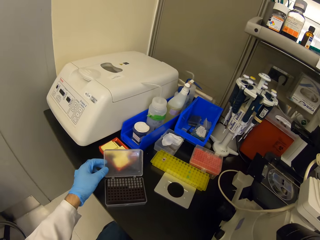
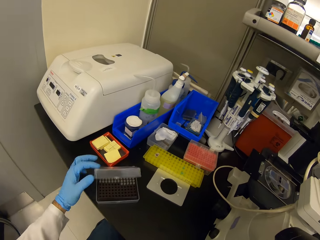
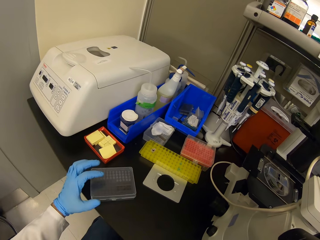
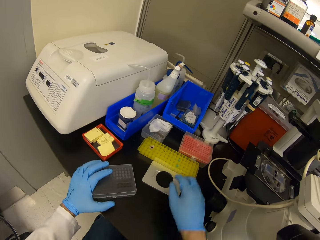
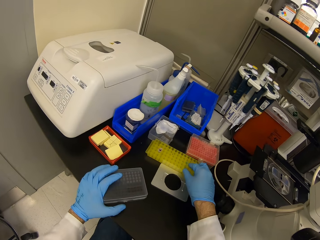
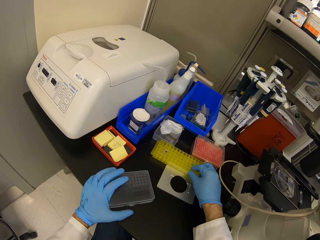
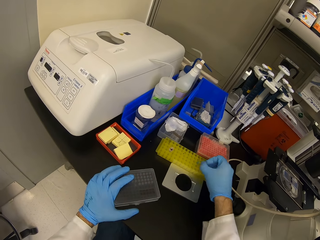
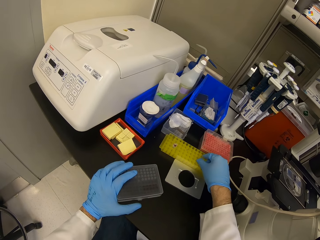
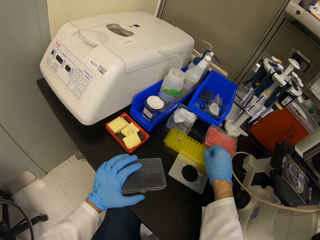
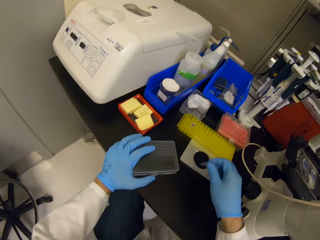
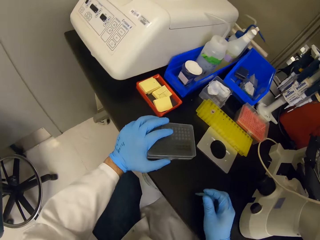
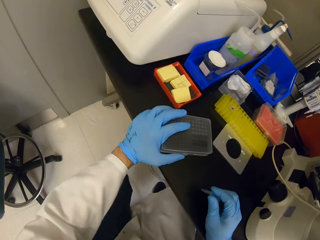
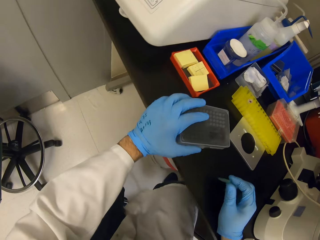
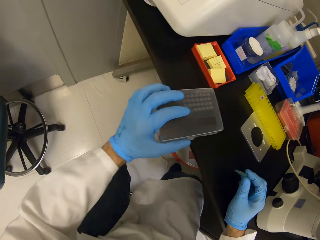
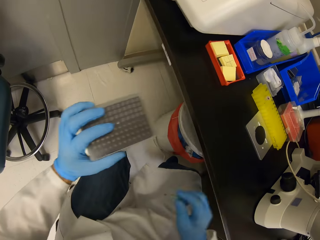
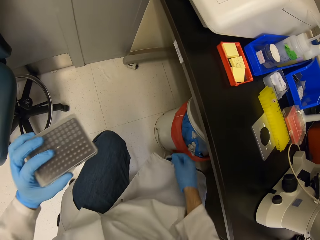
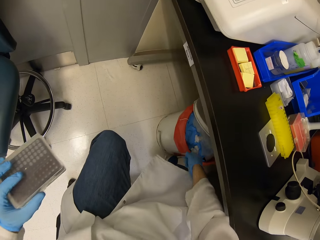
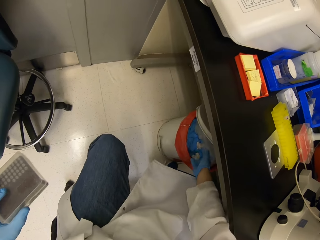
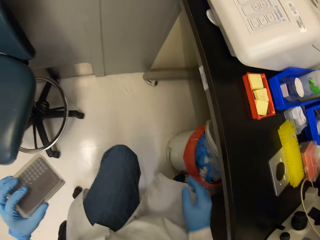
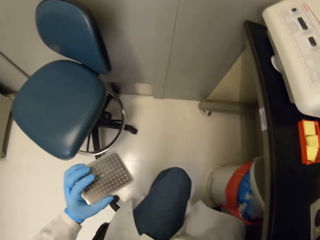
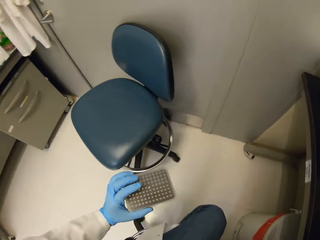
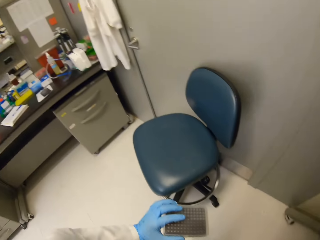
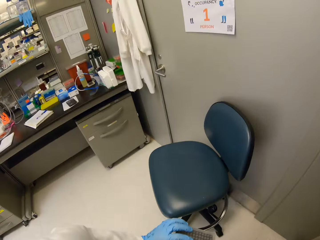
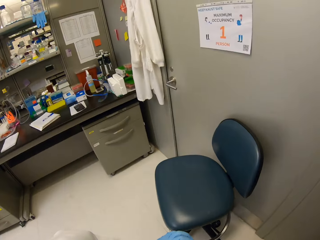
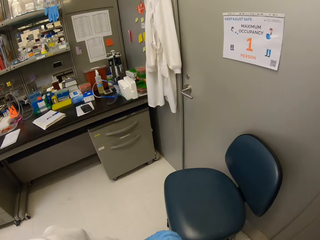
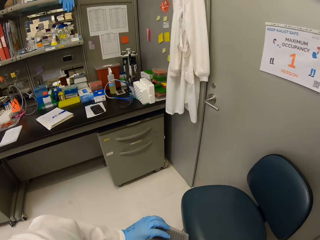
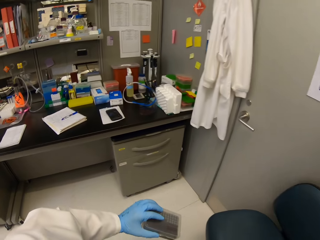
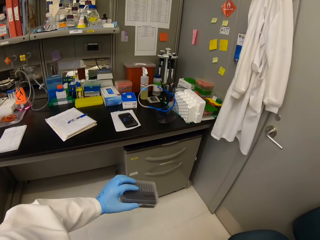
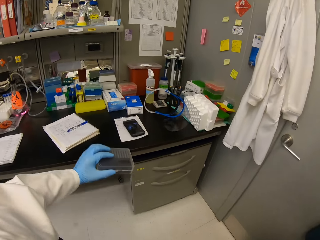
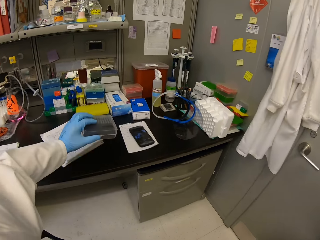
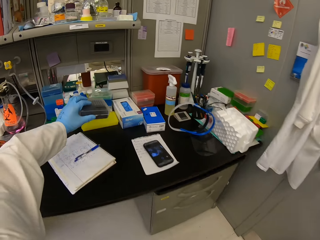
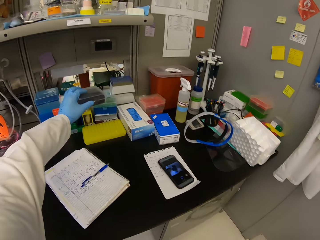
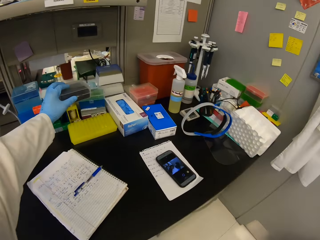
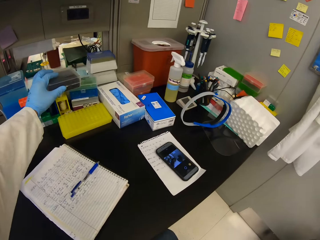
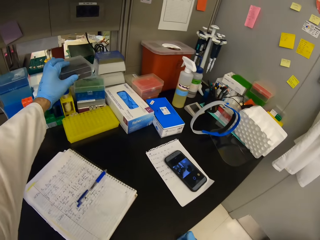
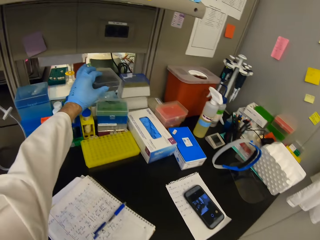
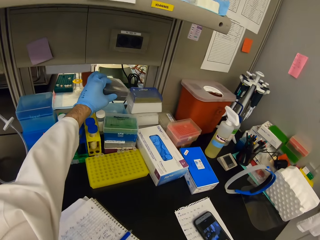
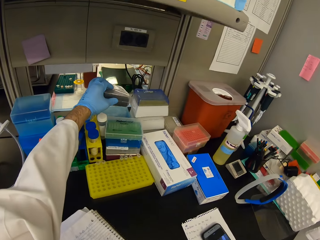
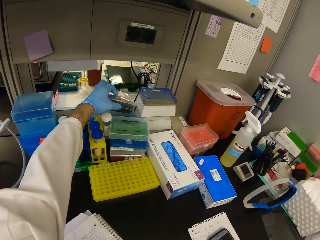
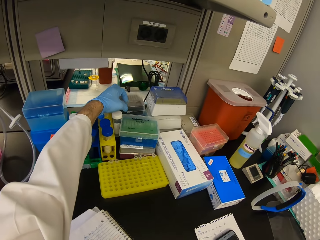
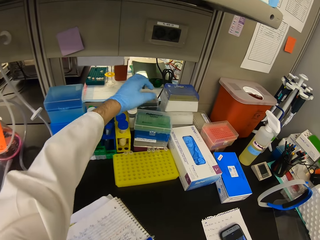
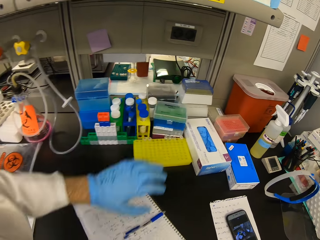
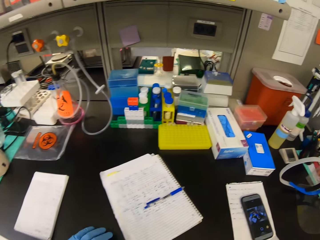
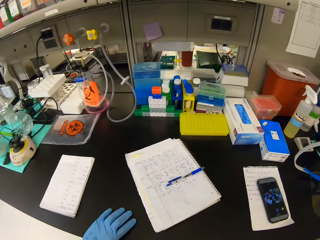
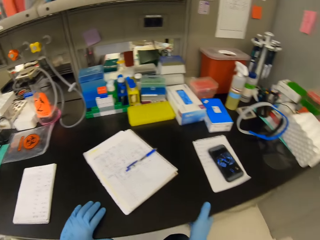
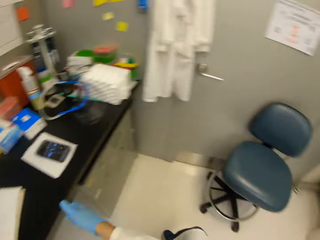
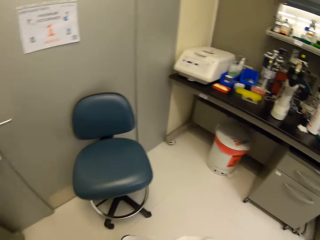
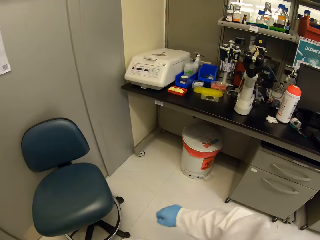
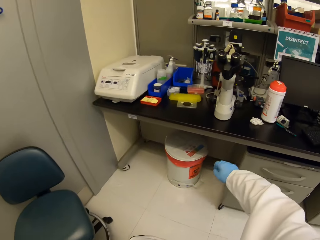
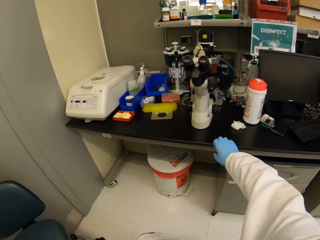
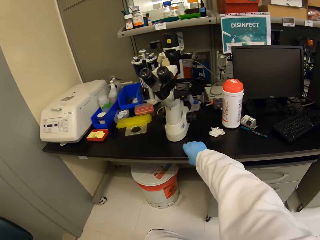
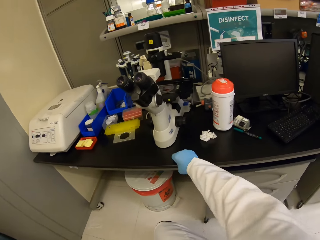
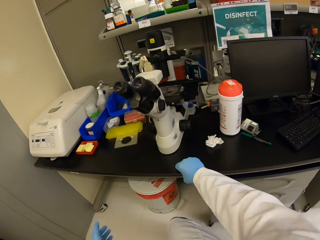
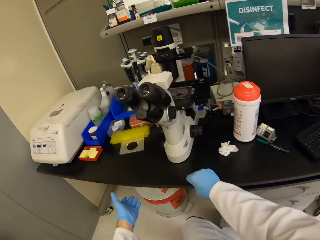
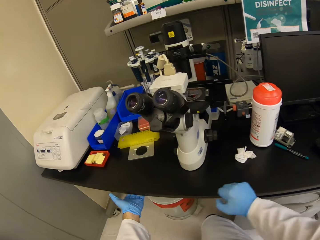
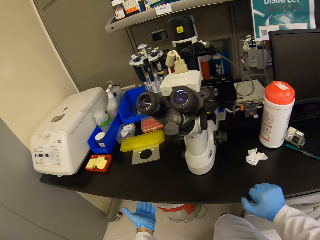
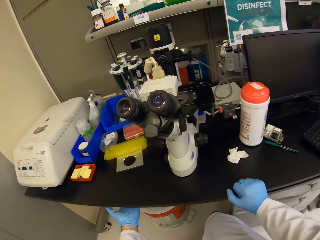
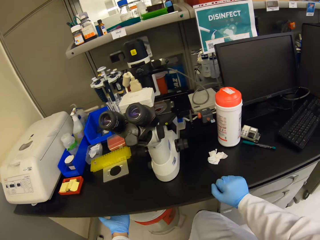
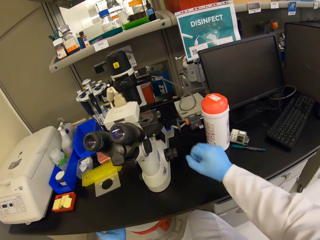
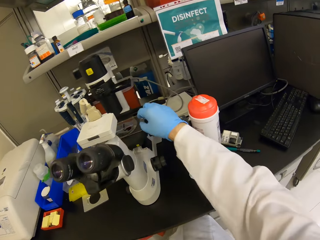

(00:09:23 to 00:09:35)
The camera wearer closes the container. They put the plastic in the bin. They pick up something with the right hand. They walk around. They swing around. They place the container on the table. They walk around. They swing around. They hold the table.

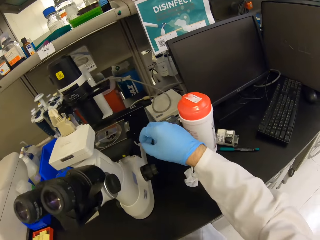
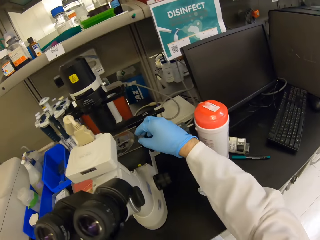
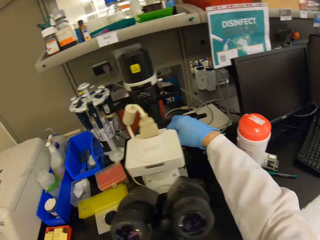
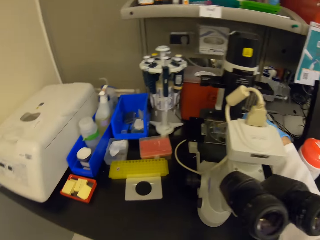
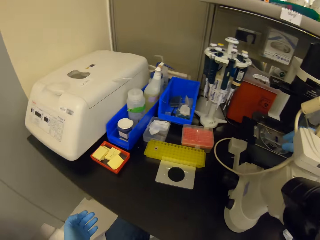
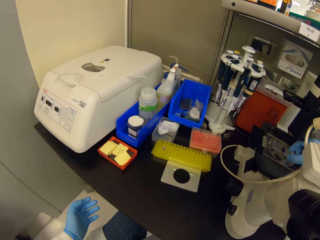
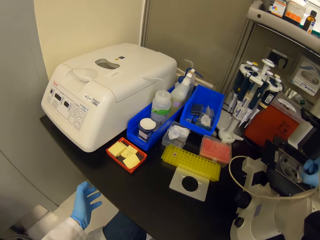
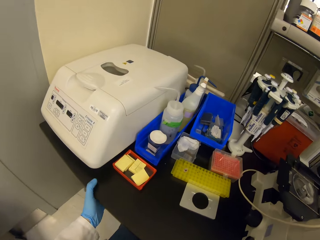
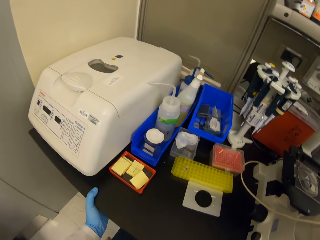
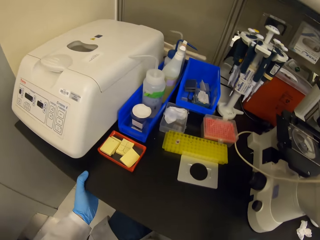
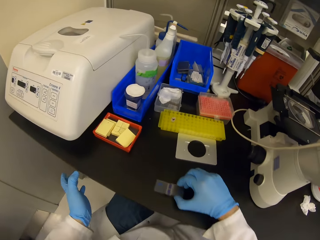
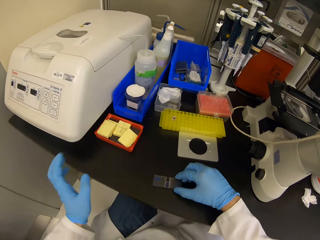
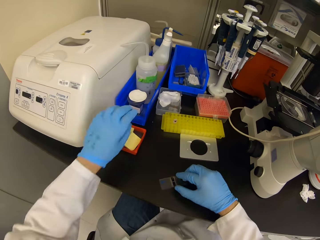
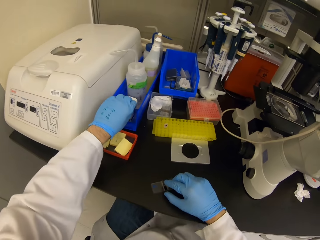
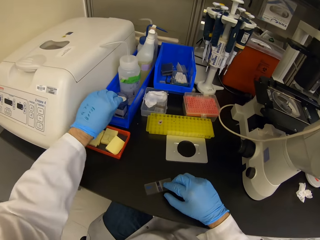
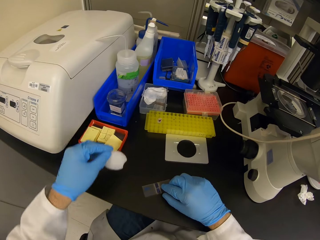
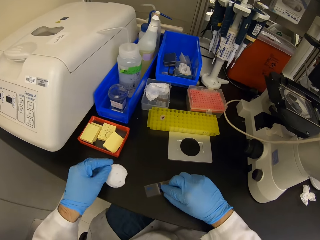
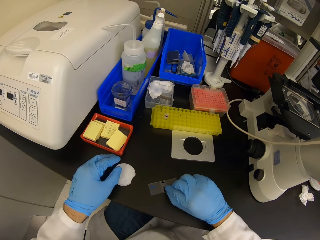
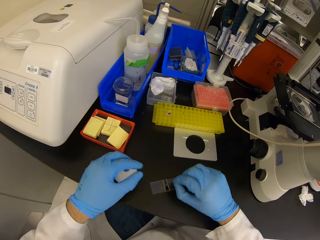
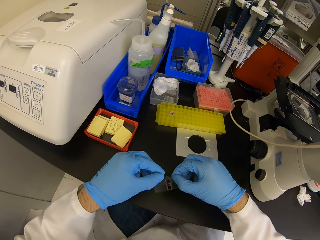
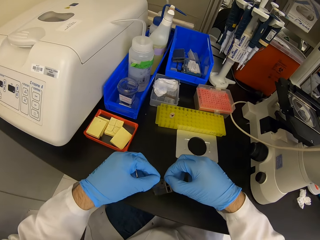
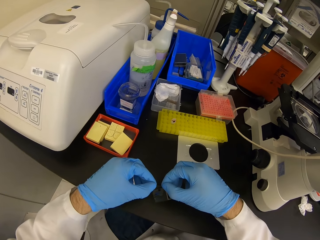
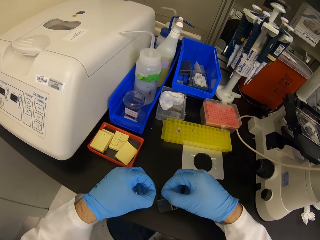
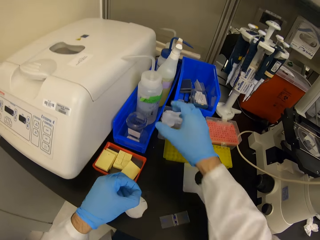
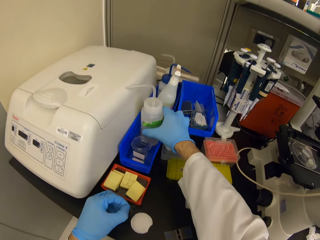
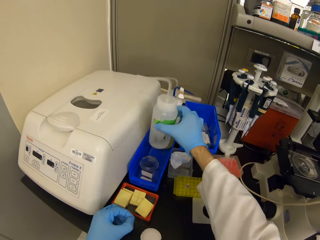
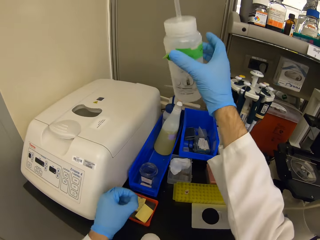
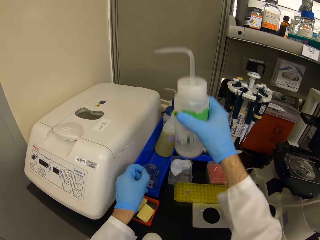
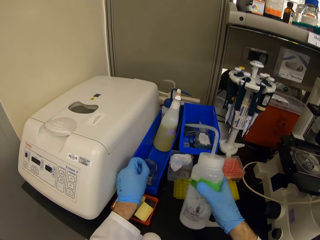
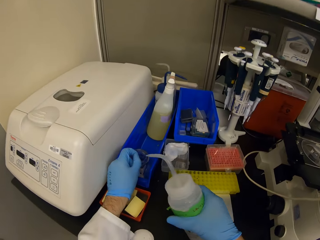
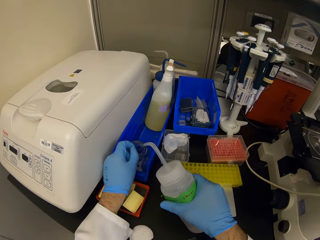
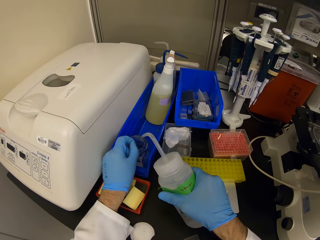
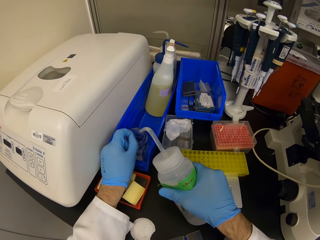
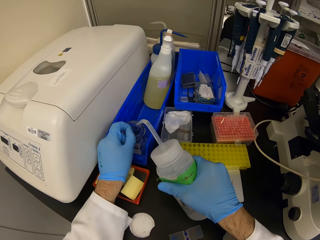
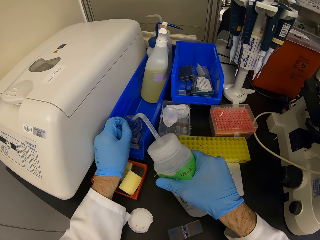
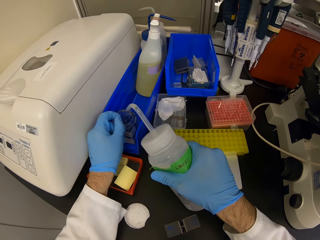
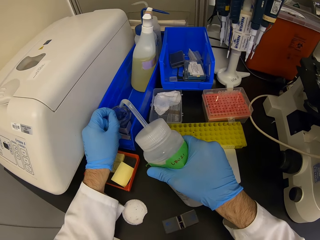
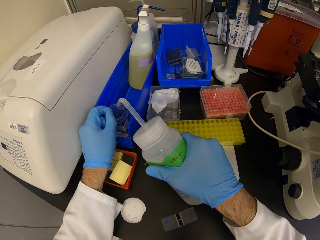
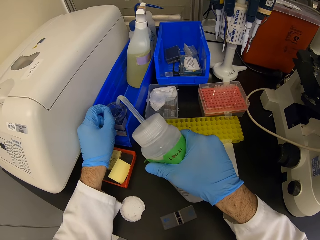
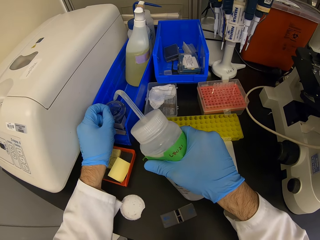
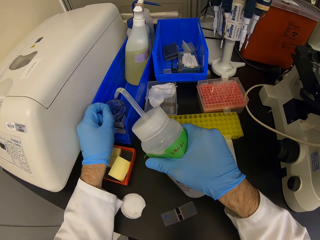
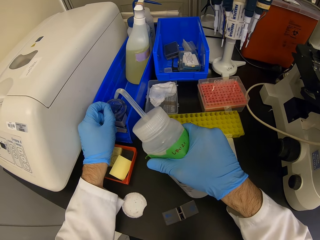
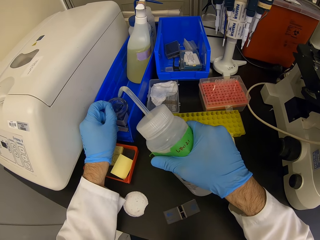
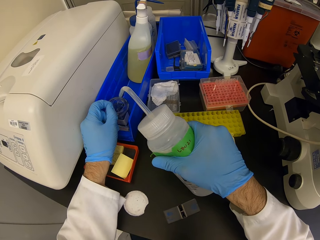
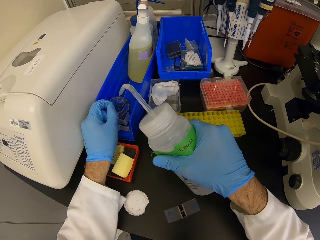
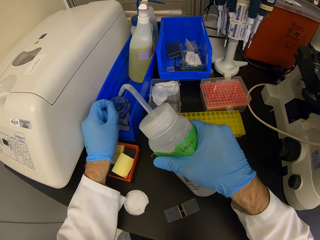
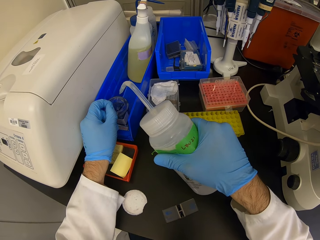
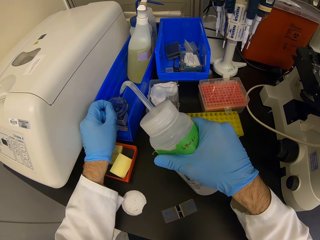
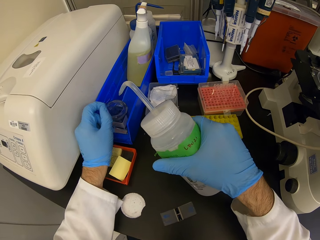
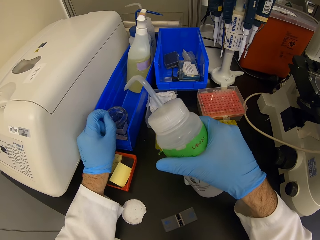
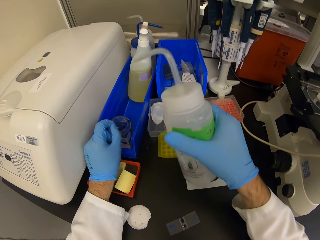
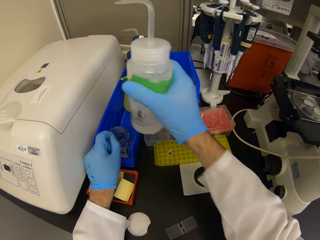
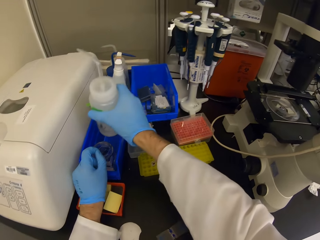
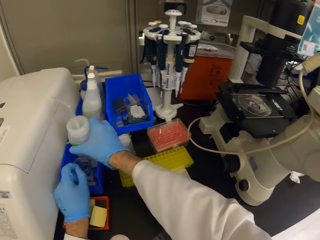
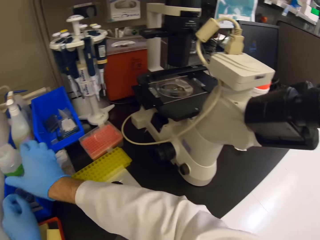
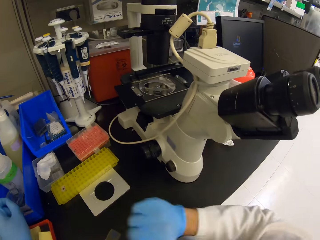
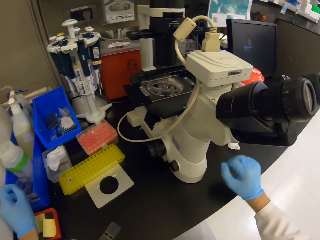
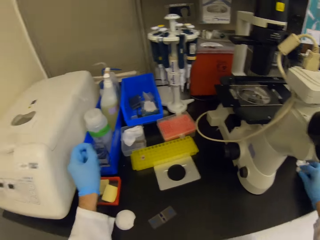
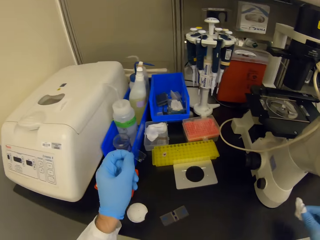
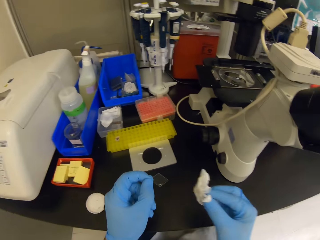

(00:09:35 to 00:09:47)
The camera wearer moves the right hand on the microscope. They hold the table with the left hand. They pick up a glass. They hold an object with both hands. They pick up a bottle. They wash the glass with water. They pour something from the bottle. They put the water bottle down. They hold a wipe with the right hand.
